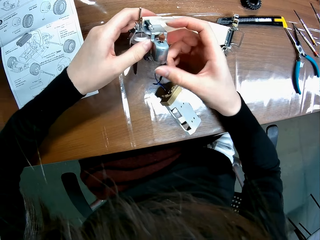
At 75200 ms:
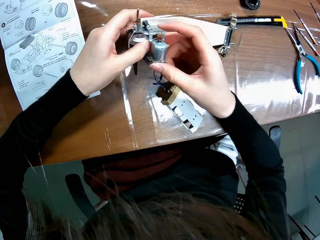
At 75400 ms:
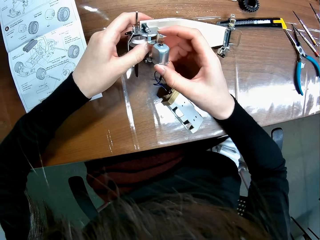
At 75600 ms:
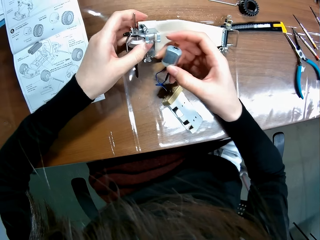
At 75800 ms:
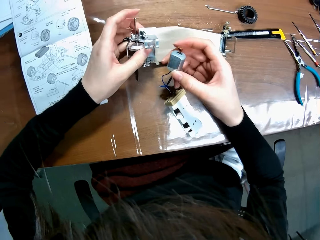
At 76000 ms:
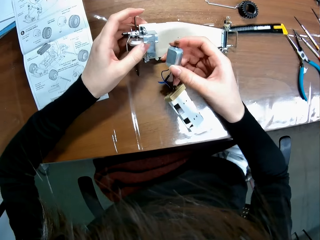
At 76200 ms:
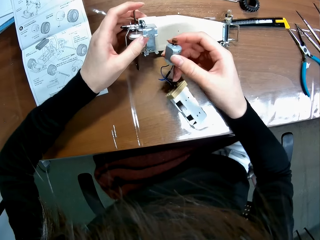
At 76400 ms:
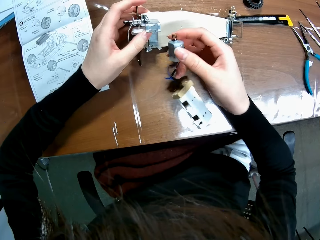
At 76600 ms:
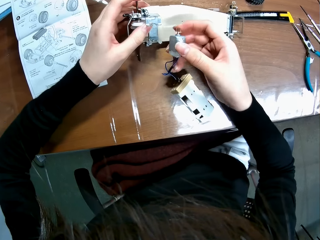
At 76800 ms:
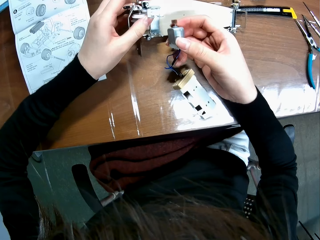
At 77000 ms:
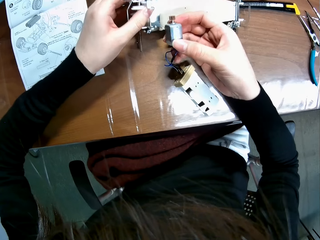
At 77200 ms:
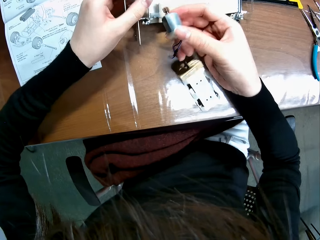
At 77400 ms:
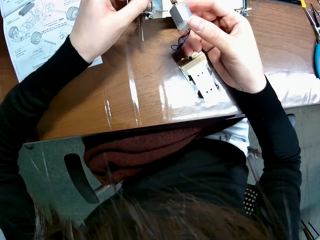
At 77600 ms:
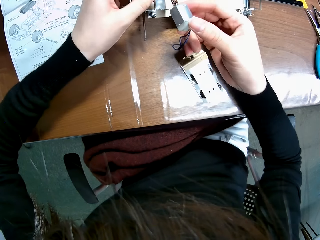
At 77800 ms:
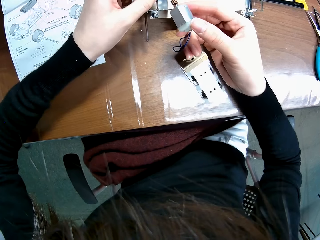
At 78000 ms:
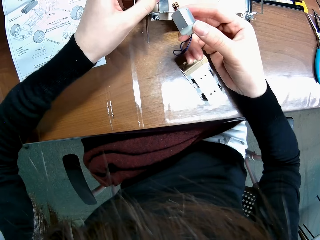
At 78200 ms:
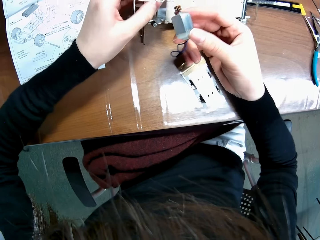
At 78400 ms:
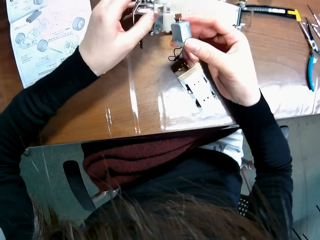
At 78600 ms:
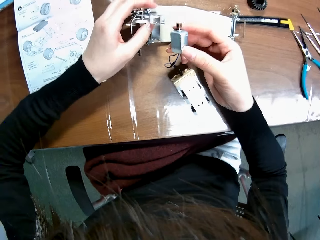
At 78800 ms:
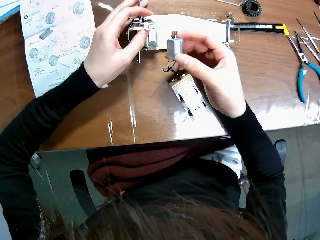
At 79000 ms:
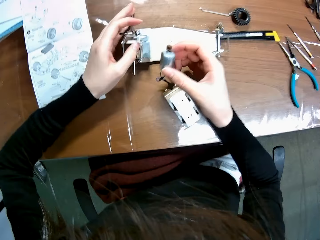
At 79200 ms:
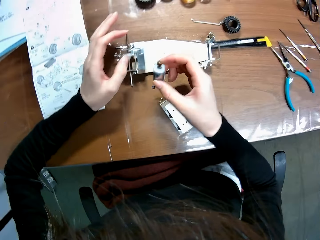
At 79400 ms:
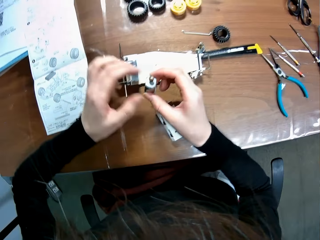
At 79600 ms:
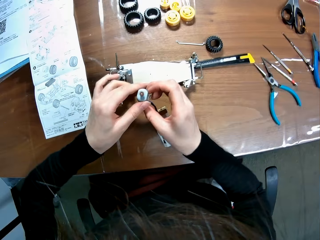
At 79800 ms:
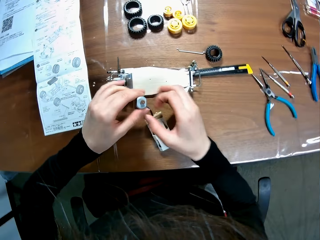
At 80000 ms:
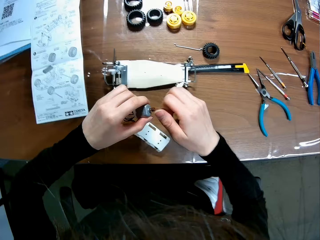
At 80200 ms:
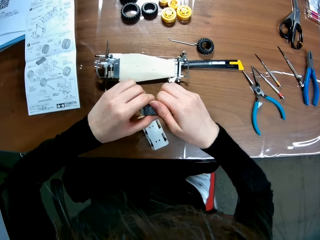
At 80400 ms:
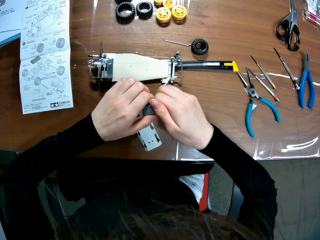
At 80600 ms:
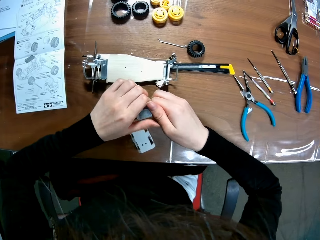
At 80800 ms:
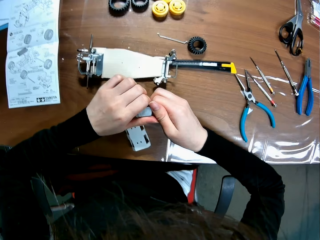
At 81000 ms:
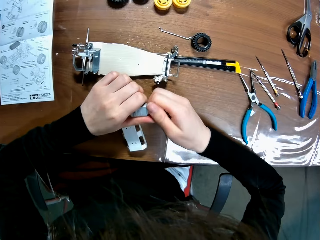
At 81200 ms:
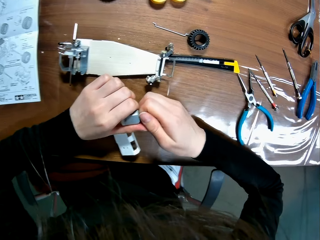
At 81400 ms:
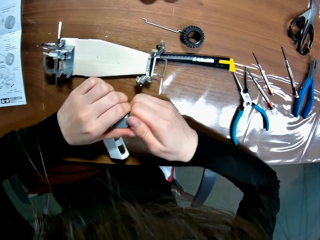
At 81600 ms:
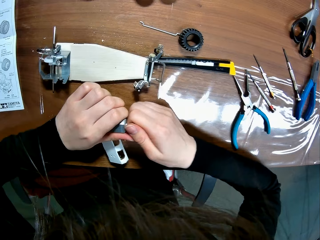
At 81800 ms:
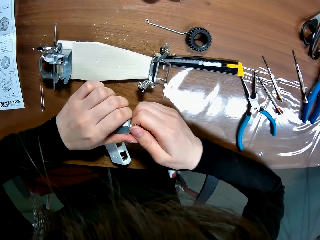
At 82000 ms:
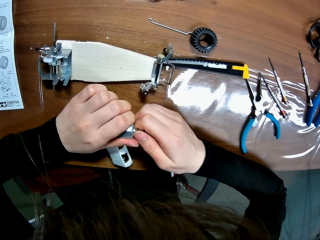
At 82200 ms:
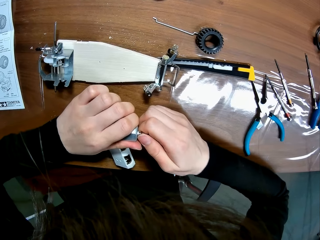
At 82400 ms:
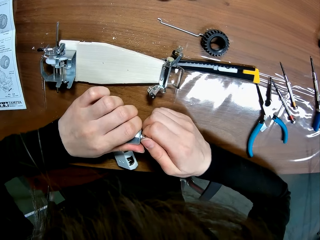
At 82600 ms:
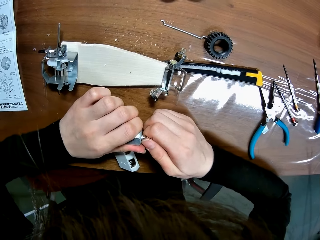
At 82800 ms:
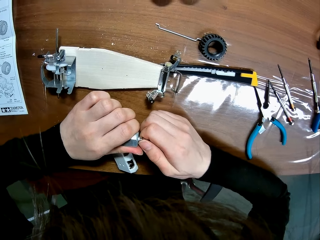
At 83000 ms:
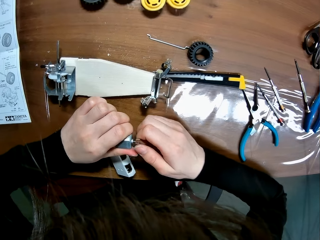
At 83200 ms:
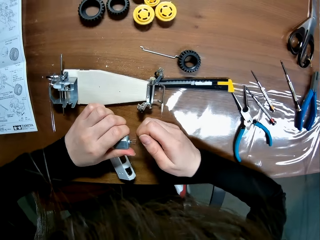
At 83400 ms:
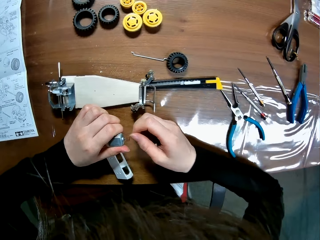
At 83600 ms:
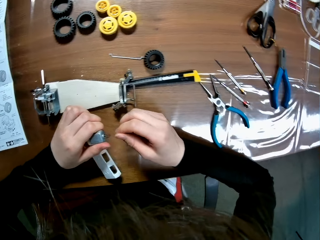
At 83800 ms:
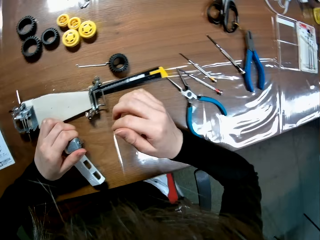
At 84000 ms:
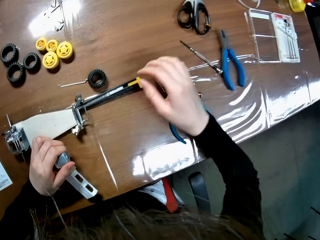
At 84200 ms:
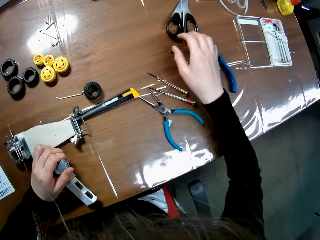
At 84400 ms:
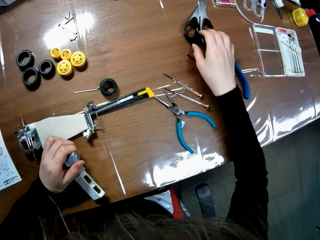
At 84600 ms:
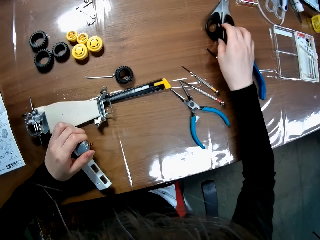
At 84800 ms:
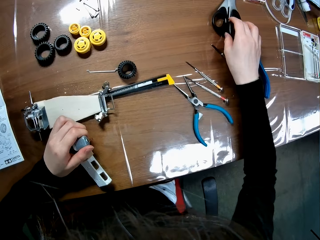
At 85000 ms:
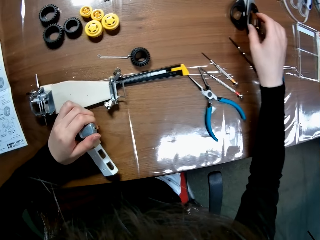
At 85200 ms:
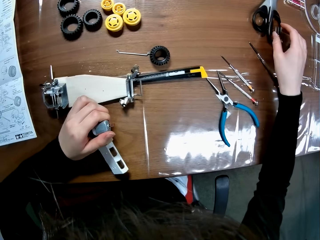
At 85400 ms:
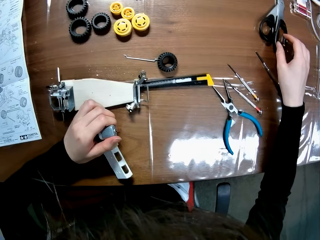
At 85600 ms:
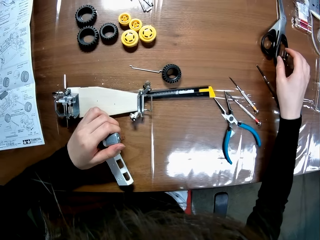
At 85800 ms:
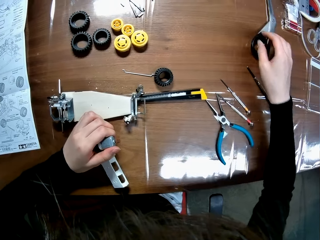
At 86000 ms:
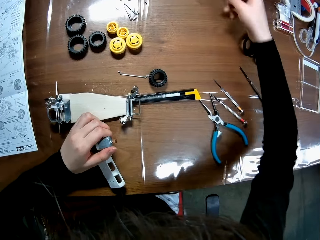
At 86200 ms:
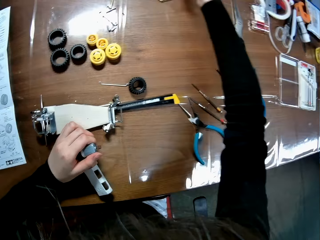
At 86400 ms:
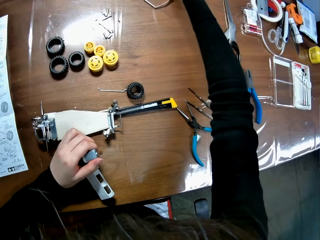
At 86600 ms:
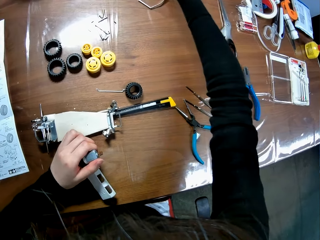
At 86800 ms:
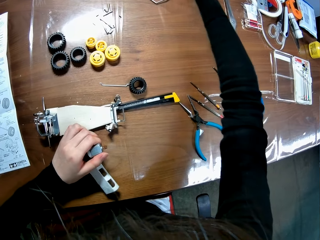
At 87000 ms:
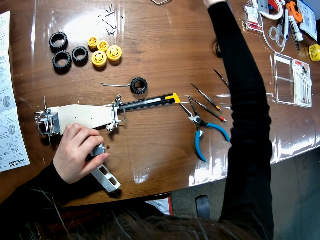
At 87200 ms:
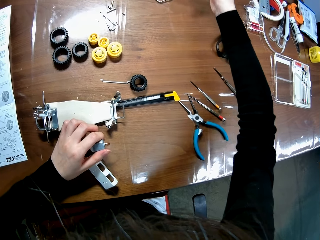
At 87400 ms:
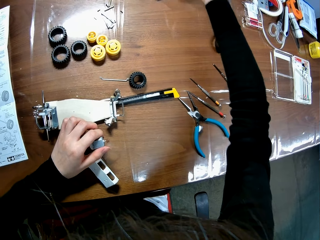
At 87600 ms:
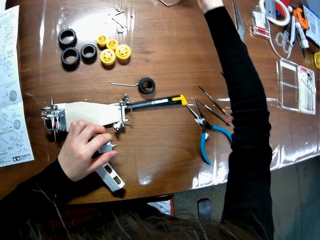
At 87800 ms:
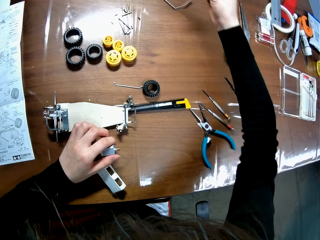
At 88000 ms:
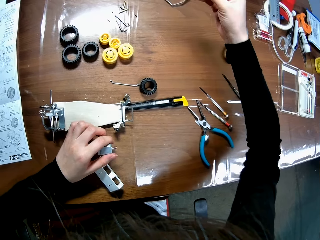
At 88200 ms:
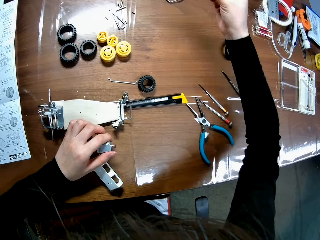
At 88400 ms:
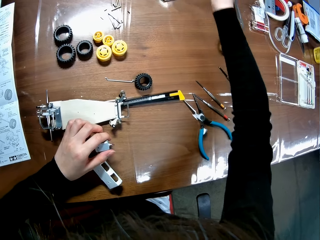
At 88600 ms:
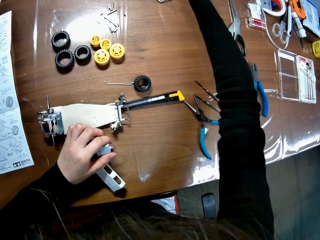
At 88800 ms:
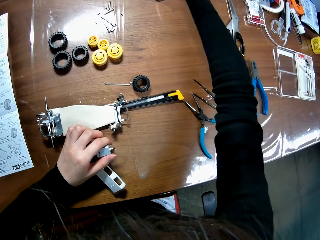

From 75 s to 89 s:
The camera wearer removes the motor in the assembled race car. He drops the assembled race car. He passes the motor from his right hand to his left hand. He adjusts the screw of the motor with his hand. He holds the motor lid. He adjusts scissors on the table.

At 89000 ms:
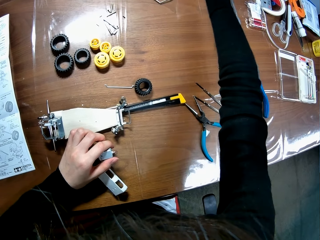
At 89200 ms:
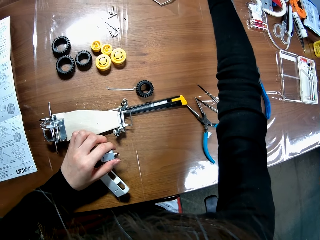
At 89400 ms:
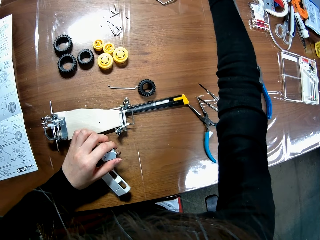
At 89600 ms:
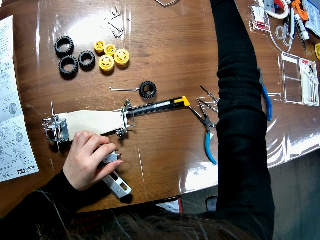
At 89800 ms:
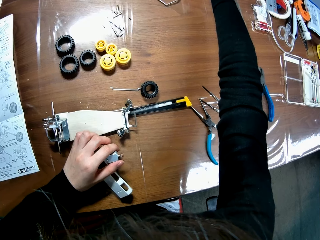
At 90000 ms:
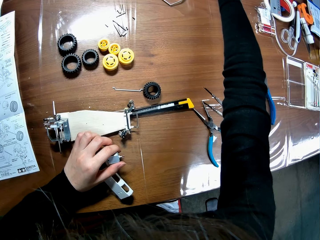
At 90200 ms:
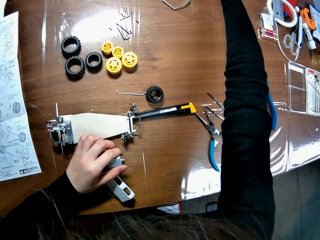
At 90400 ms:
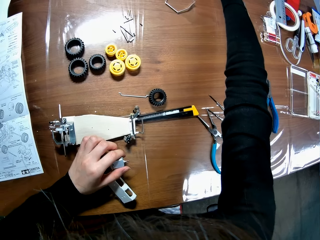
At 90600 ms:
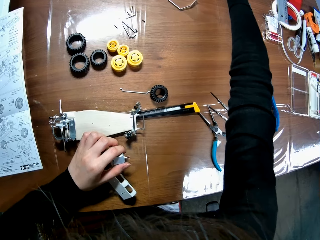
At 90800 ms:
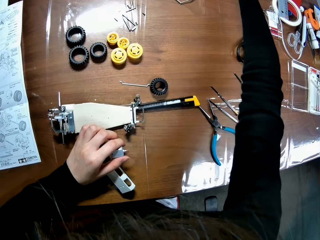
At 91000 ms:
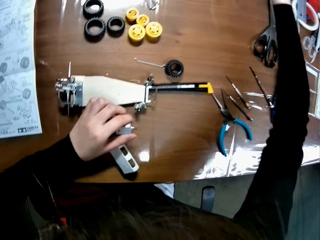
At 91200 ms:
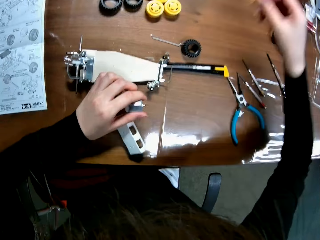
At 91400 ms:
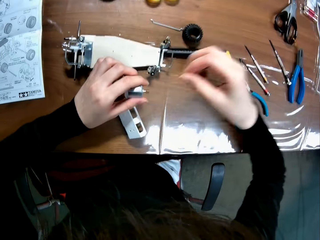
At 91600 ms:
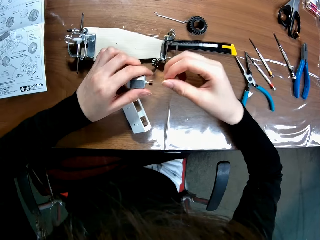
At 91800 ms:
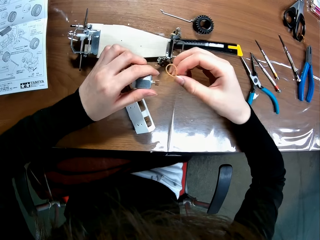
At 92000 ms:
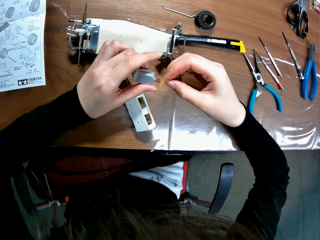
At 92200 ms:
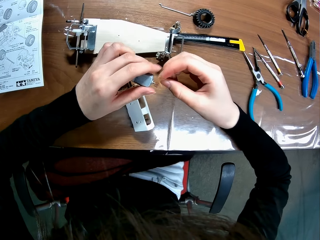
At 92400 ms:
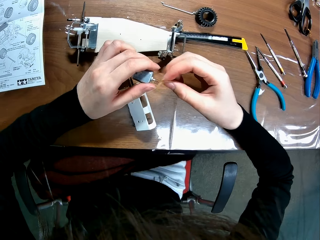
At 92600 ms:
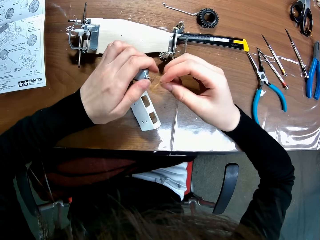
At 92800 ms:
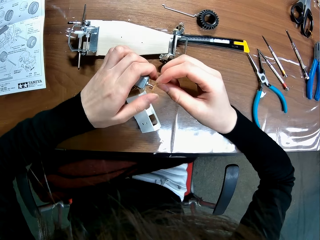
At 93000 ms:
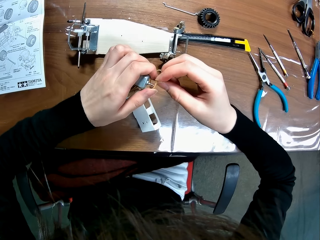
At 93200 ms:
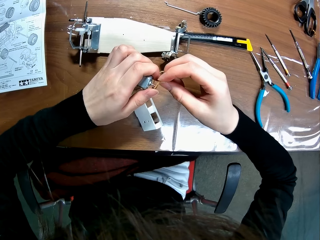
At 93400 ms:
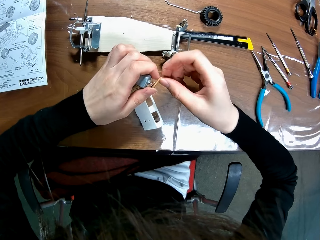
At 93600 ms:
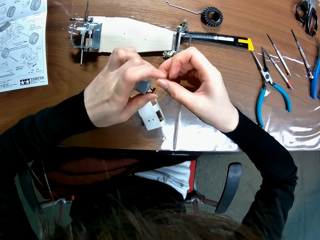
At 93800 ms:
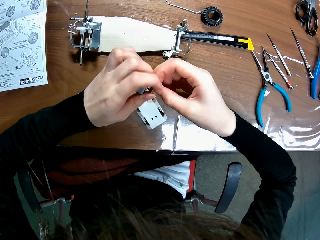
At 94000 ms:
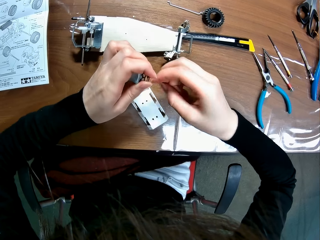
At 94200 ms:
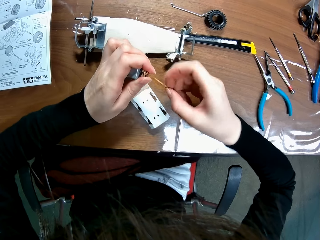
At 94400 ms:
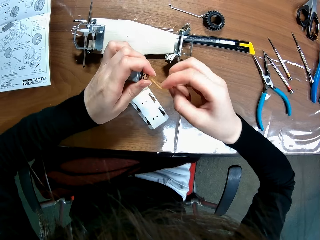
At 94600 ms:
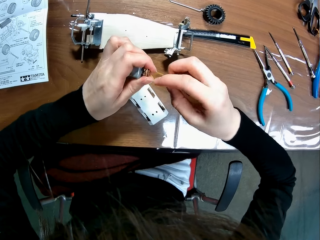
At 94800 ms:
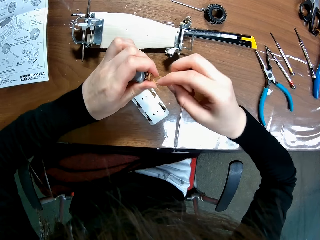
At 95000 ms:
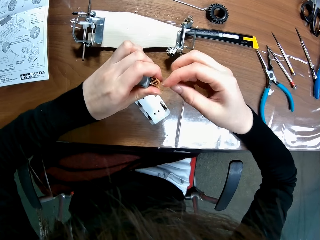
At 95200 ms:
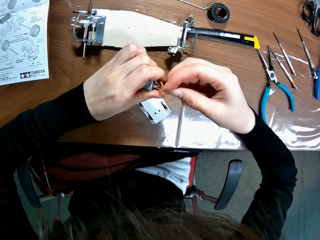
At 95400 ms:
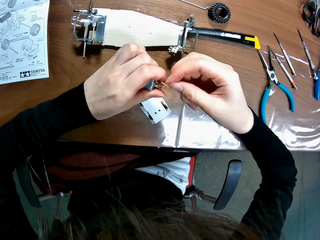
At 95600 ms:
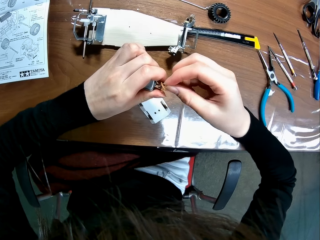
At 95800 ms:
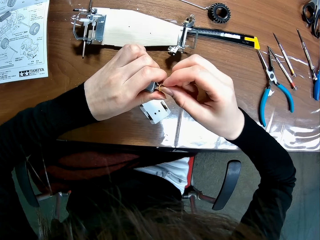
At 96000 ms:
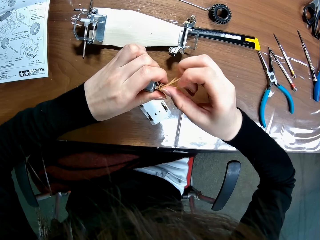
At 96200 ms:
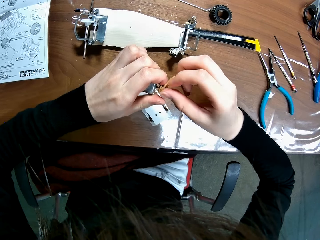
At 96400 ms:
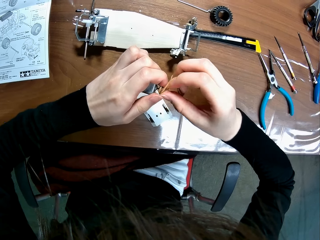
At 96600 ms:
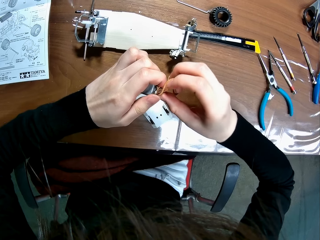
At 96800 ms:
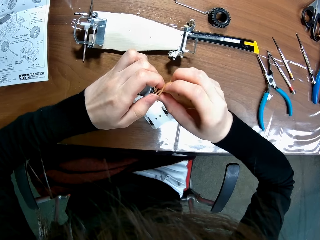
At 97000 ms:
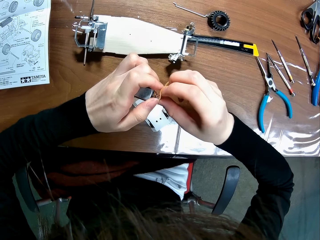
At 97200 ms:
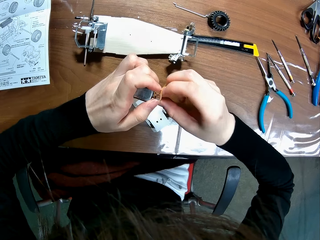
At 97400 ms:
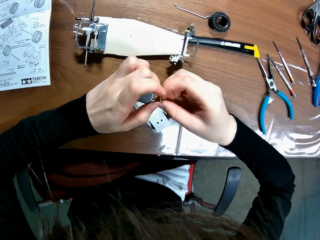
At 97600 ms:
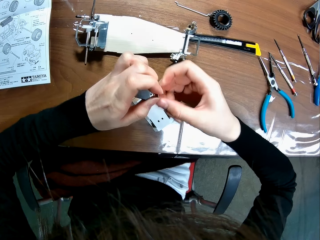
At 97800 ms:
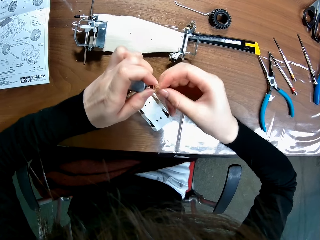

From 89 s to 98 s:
The camera wearer picks up a rubber band from the table. They roll the rubber band on the motor lid. They put the rubber band around the motor screw.
